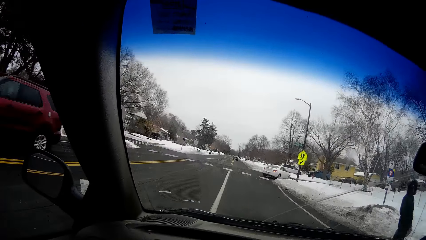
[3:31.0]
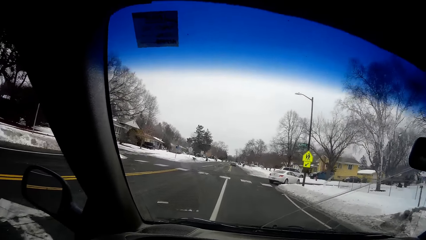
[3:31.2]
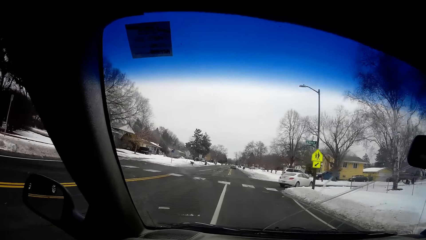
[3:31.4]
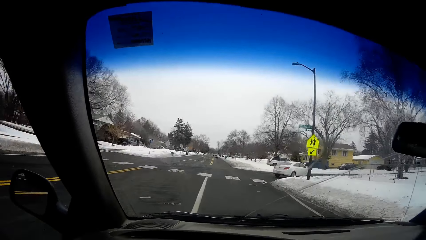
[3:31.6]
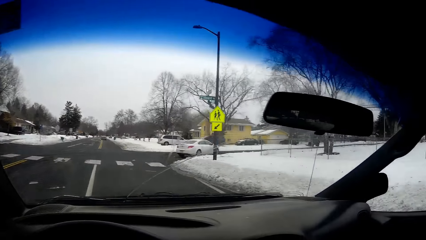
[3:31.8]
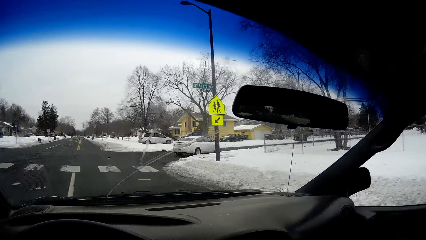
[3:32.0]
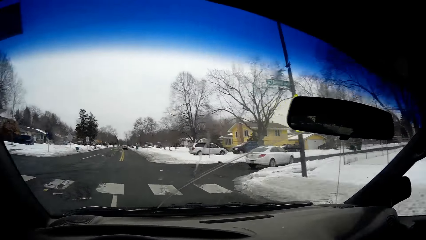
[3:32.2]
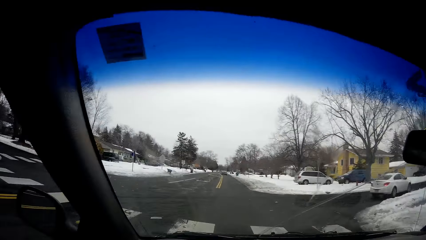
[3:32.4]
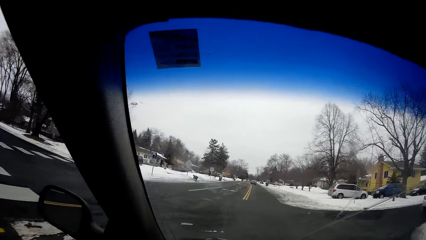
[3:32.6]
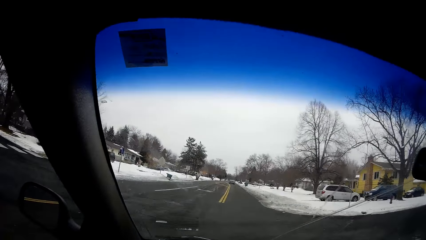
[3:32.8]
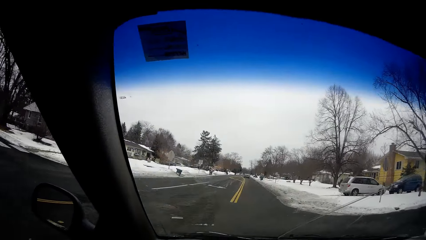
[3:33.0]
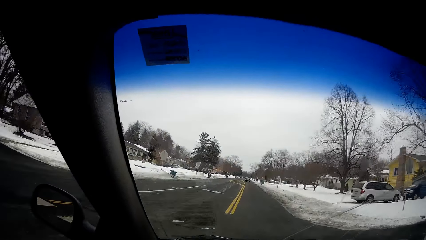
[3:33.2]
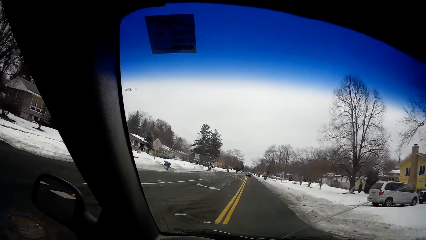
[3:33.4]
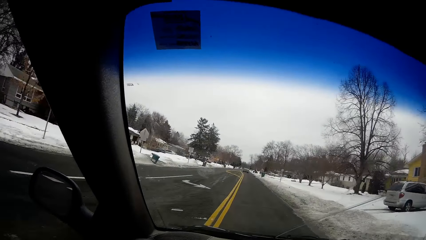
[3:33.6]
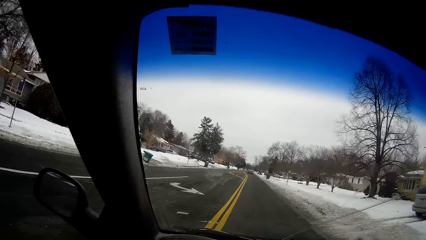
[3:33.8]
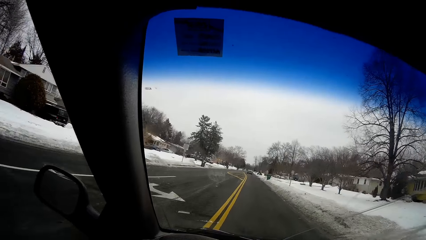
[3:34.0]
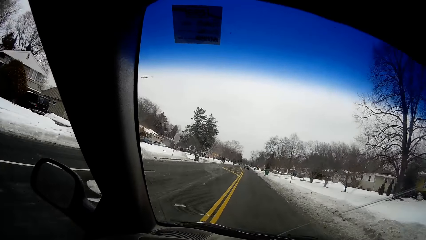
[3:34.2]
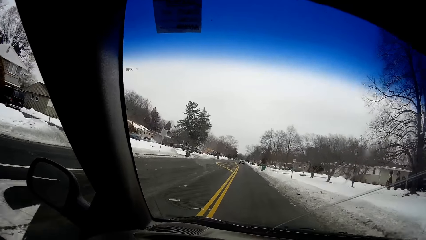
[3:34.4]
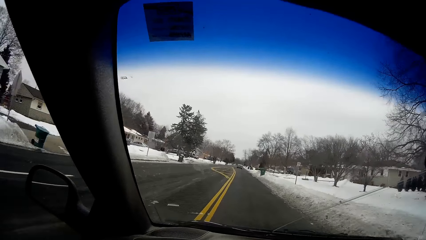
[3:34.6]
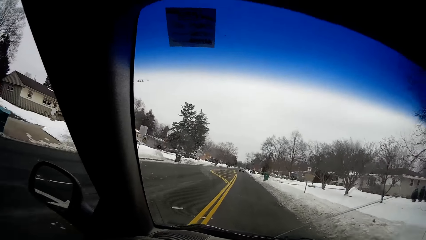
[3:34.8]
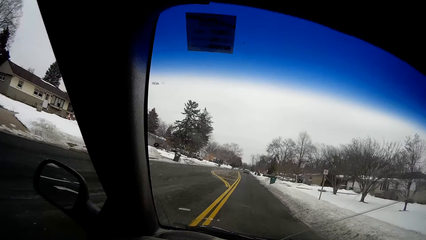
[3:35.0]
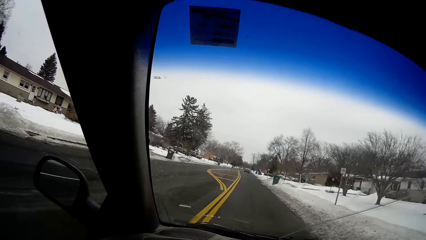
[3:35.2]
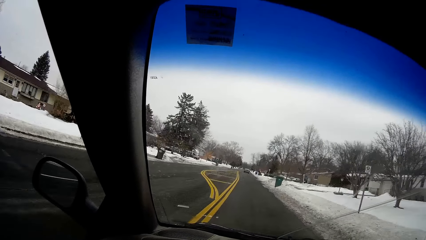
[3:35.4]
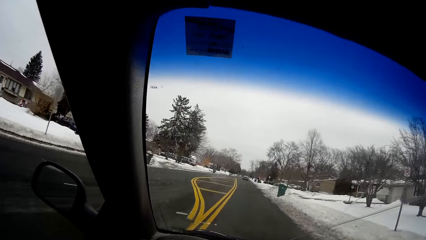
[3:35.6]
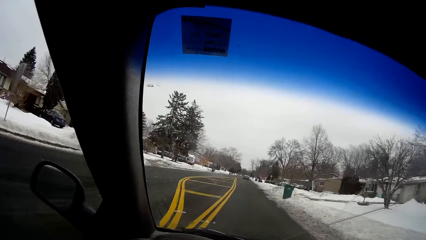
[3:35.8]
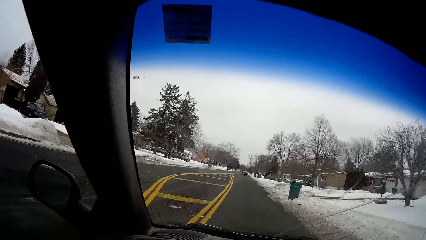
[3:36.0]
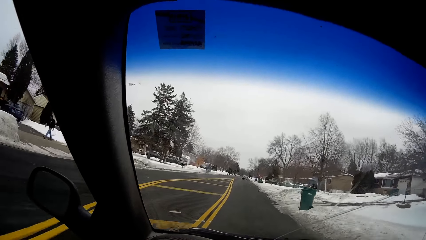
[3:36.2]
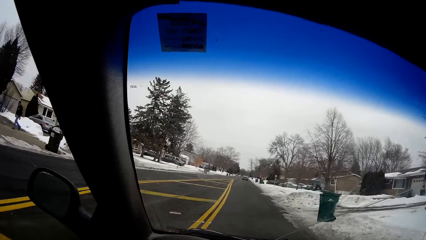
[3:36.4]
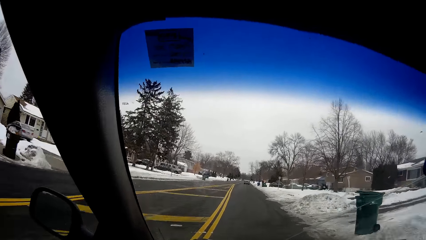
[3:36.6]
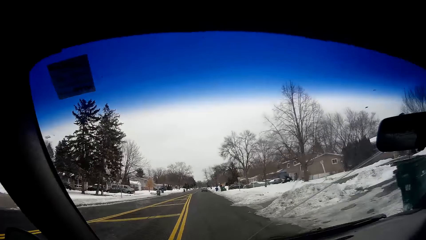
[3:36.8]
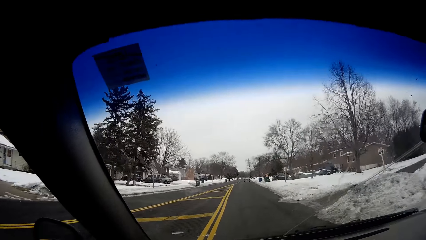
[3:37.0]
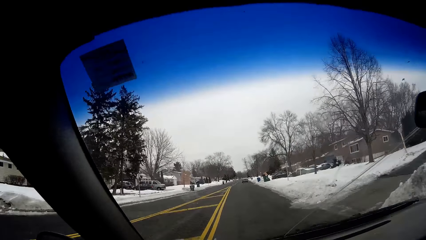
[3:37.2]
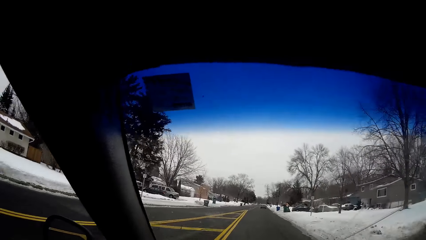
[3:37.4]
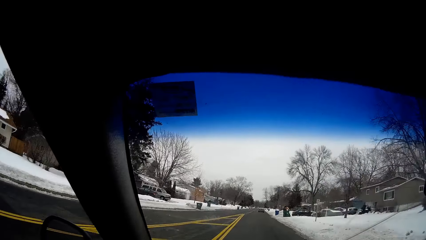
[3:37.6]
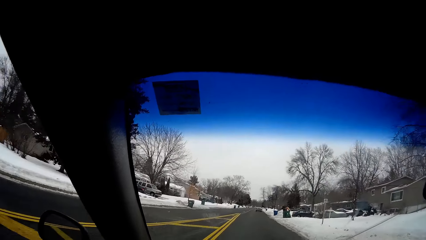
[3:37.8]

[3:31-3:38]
The camera wearer drives the car. They look around.

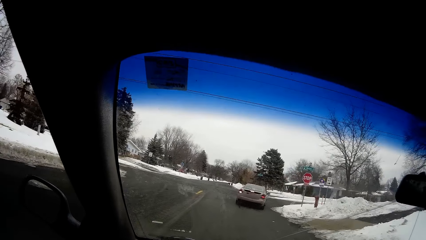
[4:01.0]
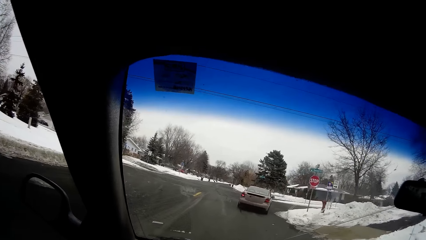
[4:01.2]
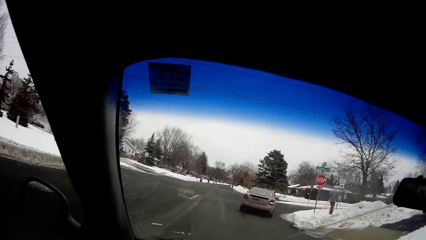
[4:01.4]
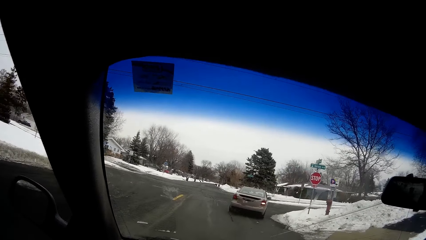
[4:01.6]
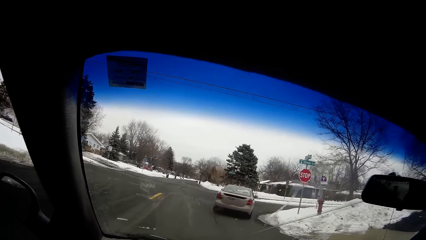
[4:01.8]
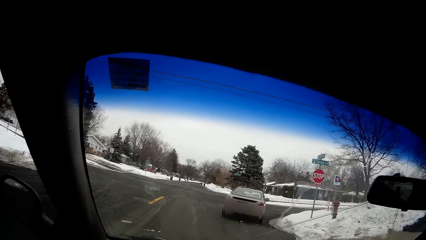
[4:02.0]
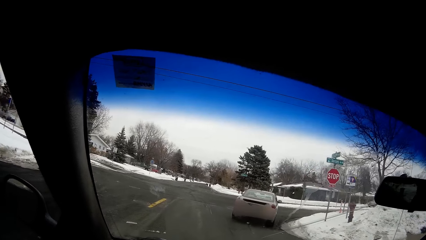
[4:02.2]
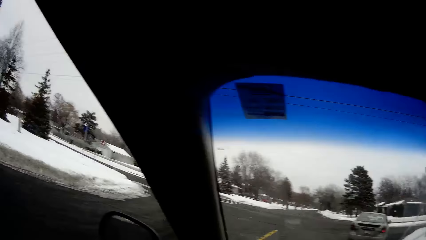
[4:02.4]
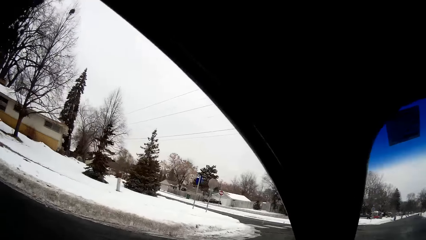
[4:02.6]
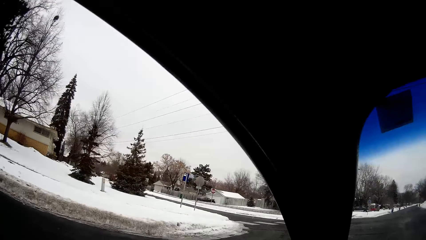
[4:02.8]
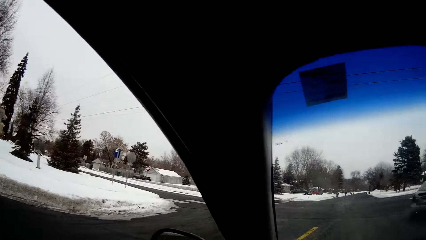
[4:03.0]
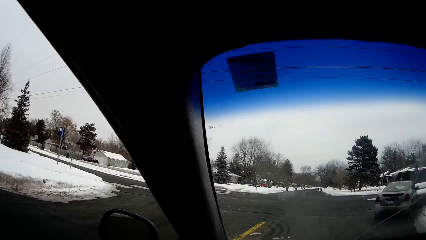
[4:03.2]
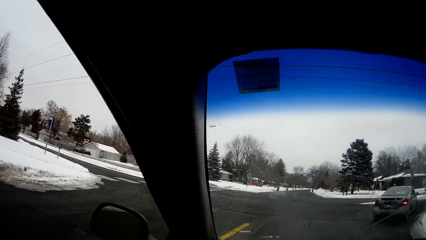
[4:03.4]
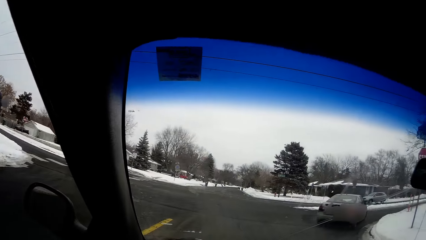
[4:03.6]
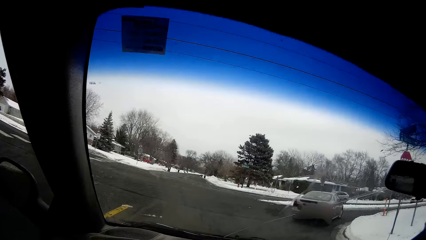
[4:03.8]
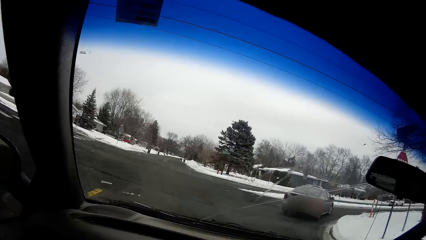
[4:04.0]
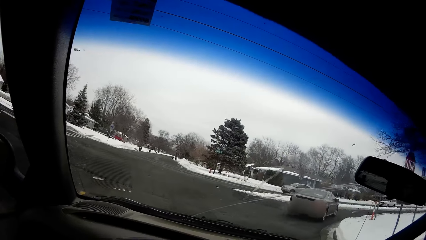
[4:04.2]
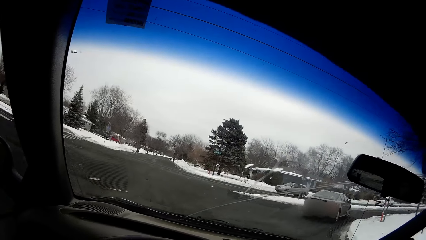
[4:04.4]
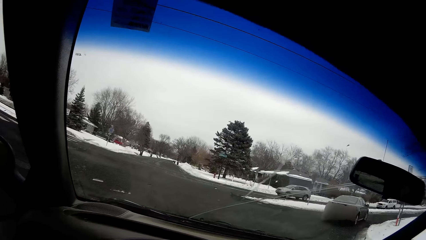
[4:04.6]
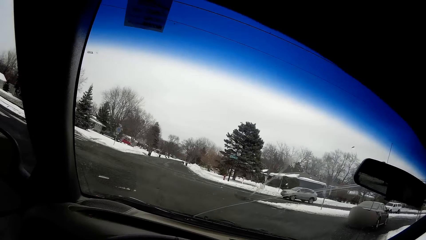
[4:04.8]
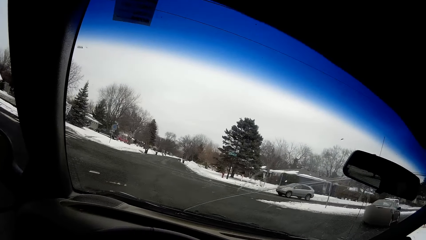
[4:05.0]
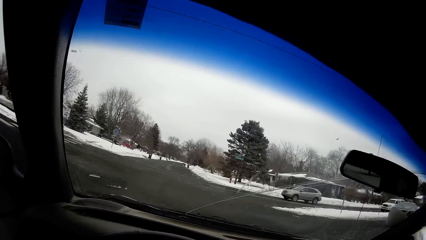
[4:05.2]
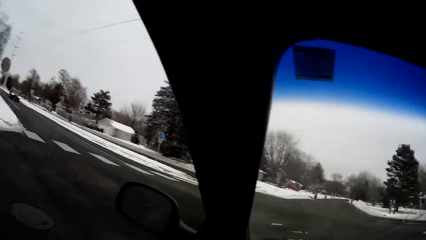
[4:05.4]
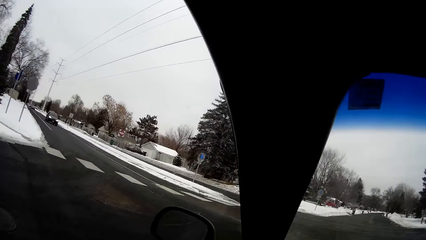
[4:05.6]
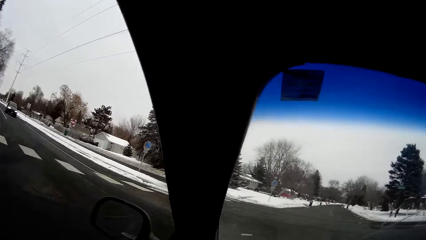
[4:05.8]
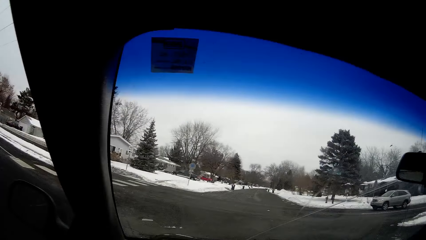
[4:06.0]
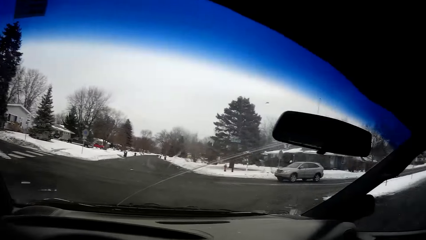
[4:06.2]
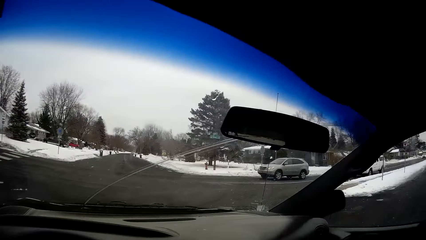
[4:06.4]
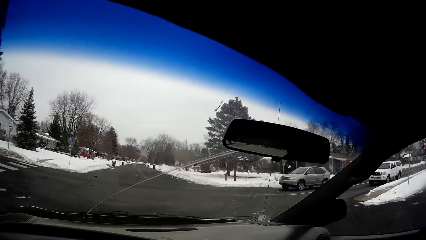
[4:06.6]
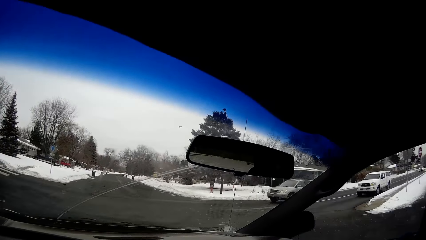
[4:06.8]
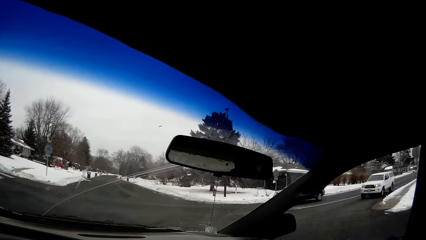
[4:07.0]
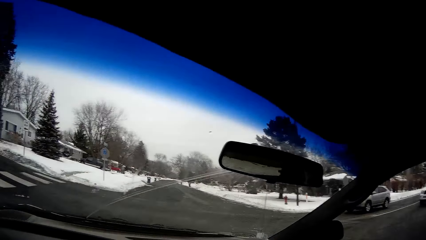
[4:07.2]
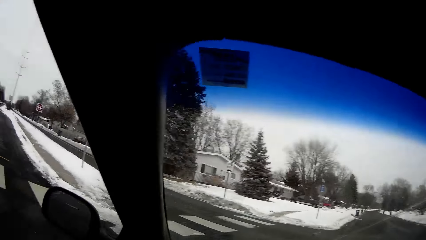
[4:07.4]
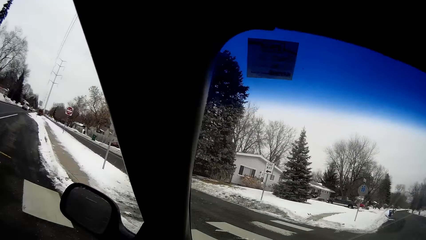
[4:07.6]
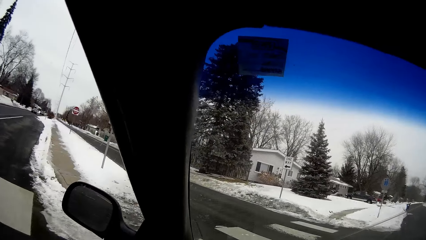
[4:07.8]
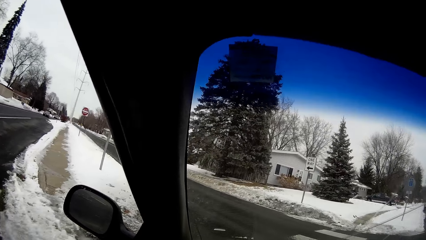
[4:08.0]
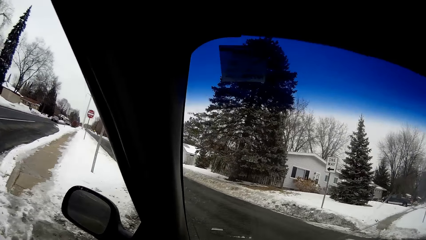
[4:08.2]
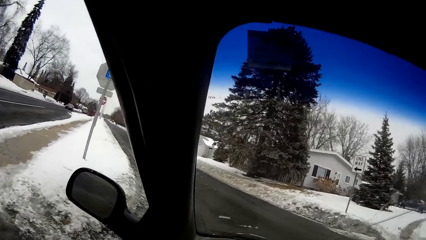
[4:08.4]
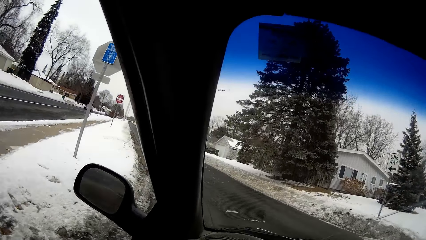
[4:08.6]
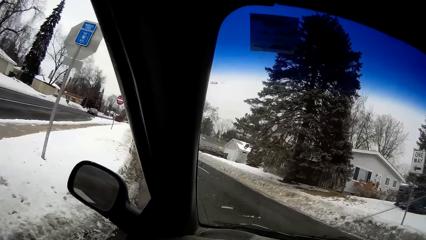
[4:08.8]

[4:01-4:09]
The camera wearer drives the car. They look around. They drive the car. They look around.
